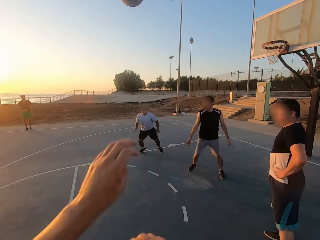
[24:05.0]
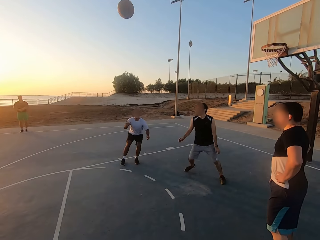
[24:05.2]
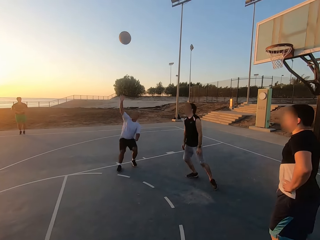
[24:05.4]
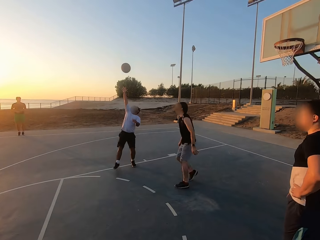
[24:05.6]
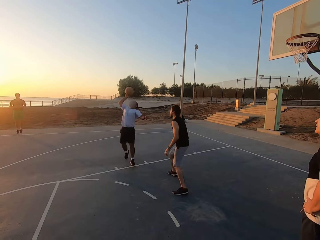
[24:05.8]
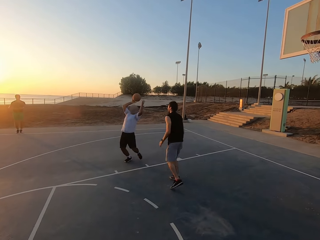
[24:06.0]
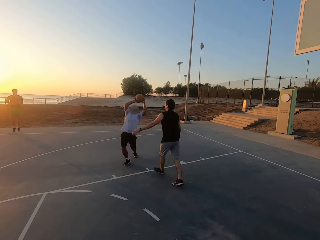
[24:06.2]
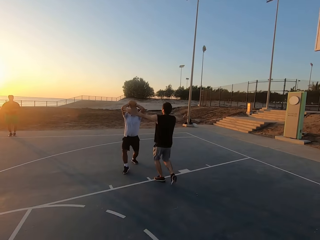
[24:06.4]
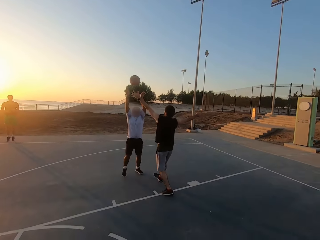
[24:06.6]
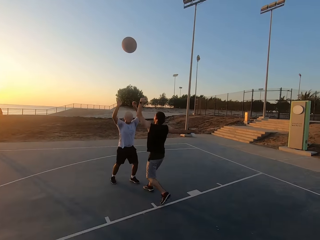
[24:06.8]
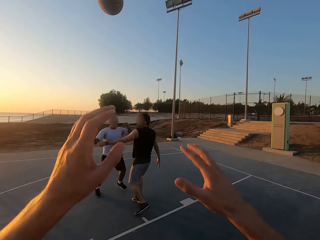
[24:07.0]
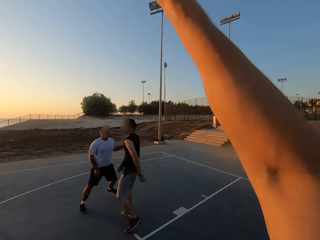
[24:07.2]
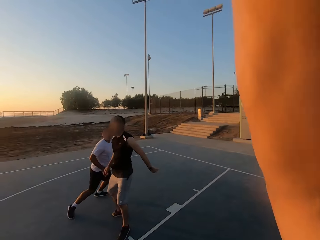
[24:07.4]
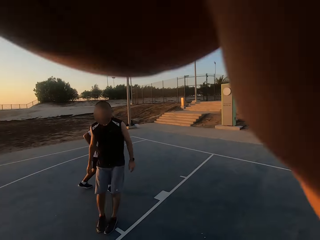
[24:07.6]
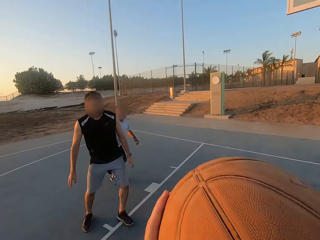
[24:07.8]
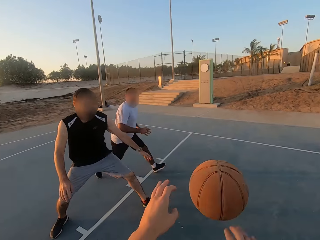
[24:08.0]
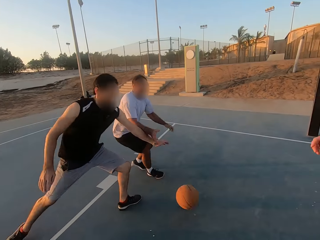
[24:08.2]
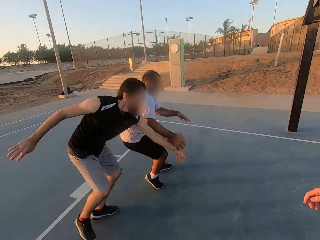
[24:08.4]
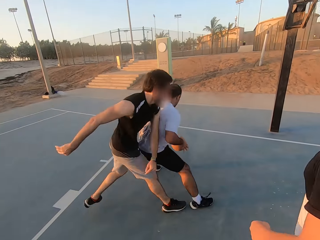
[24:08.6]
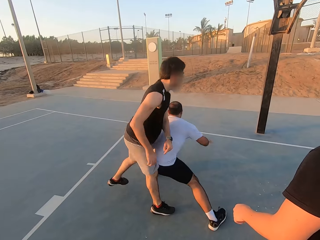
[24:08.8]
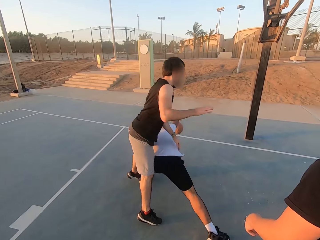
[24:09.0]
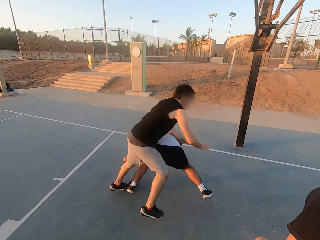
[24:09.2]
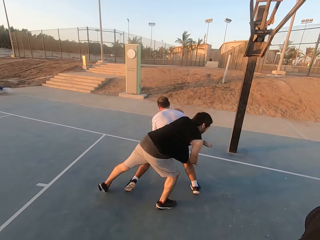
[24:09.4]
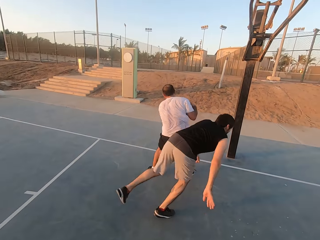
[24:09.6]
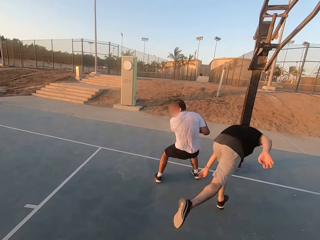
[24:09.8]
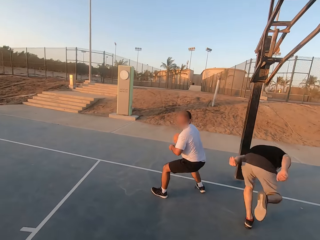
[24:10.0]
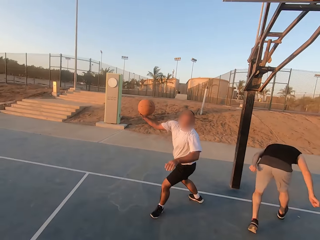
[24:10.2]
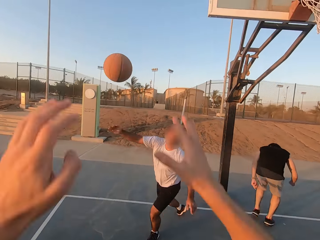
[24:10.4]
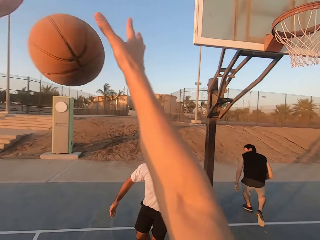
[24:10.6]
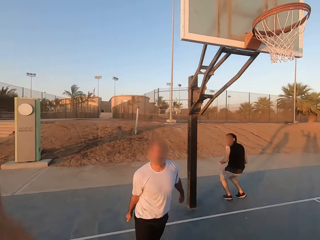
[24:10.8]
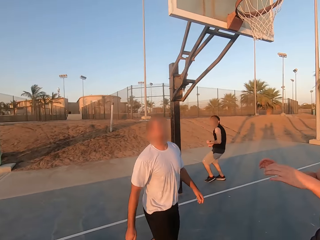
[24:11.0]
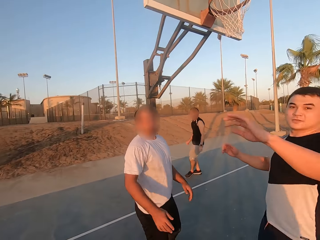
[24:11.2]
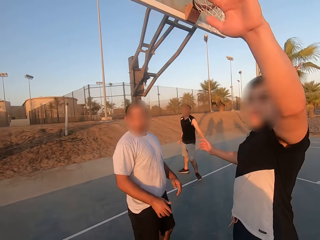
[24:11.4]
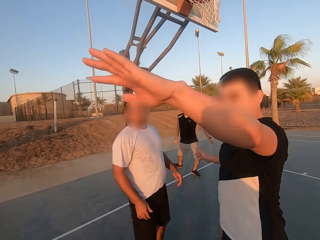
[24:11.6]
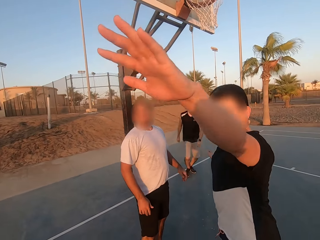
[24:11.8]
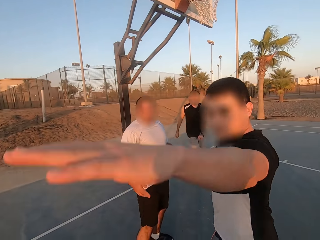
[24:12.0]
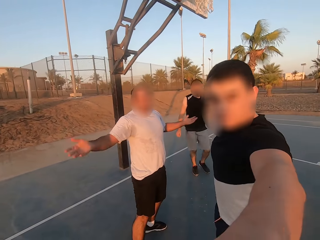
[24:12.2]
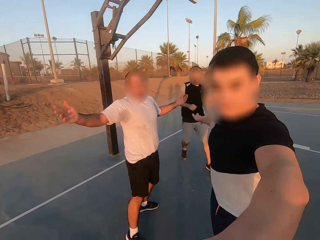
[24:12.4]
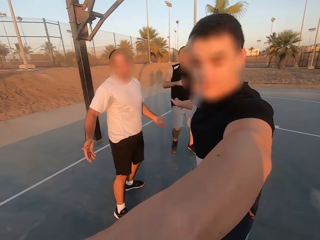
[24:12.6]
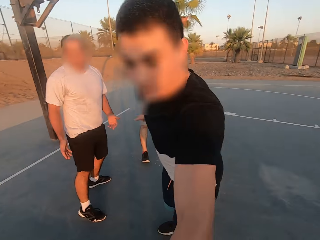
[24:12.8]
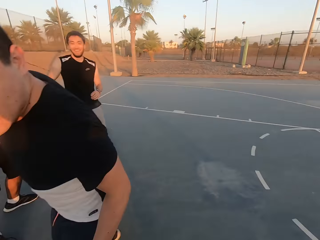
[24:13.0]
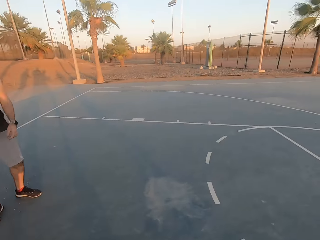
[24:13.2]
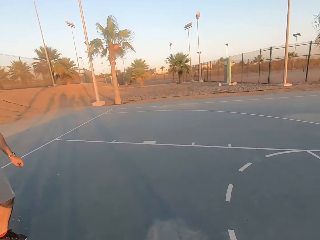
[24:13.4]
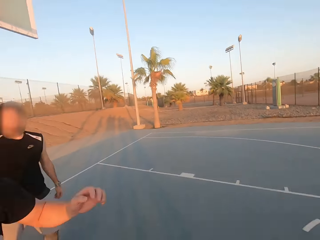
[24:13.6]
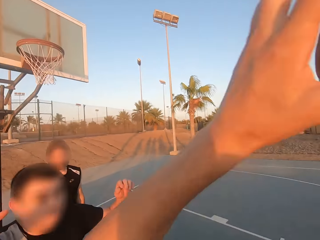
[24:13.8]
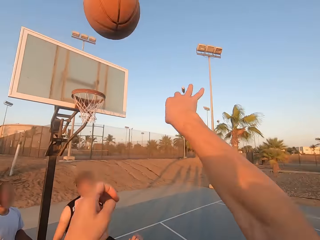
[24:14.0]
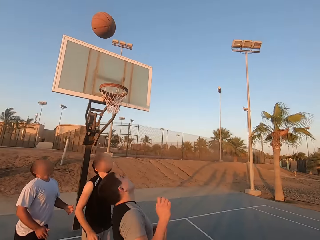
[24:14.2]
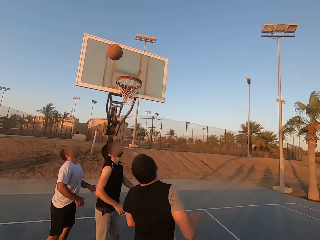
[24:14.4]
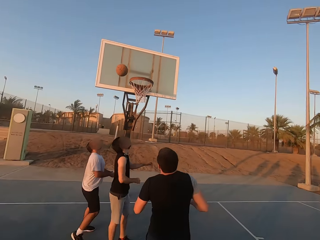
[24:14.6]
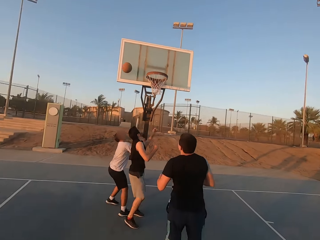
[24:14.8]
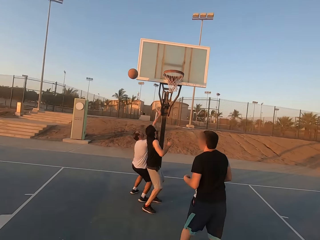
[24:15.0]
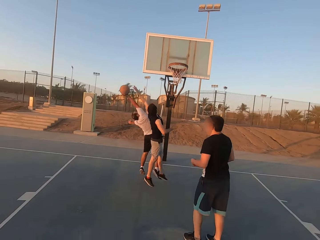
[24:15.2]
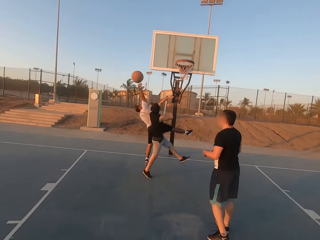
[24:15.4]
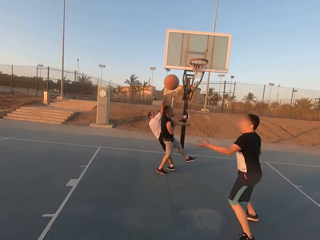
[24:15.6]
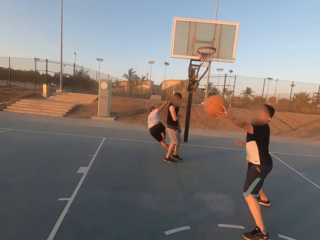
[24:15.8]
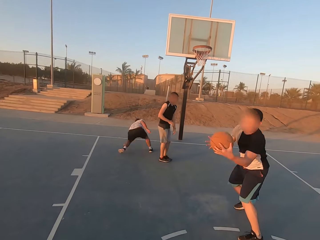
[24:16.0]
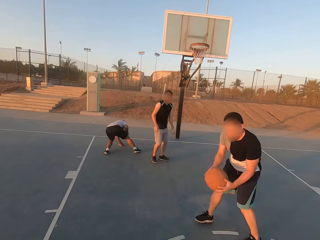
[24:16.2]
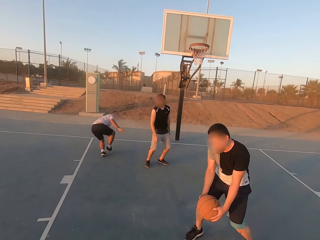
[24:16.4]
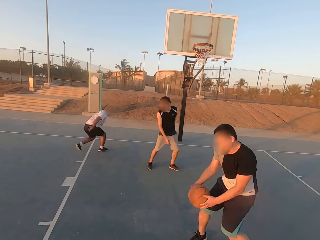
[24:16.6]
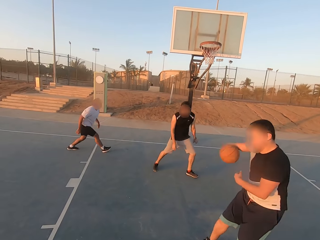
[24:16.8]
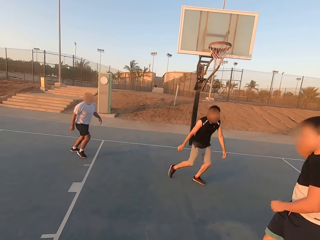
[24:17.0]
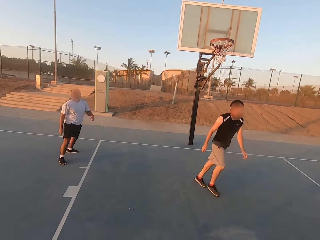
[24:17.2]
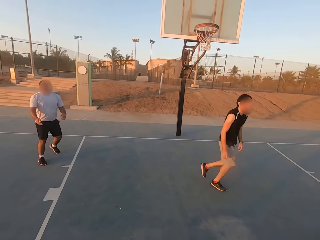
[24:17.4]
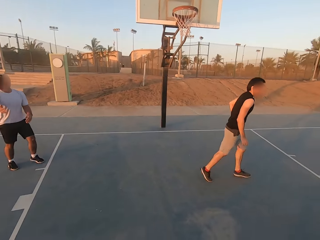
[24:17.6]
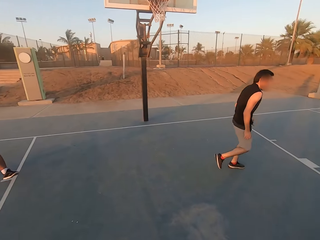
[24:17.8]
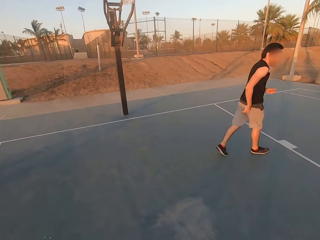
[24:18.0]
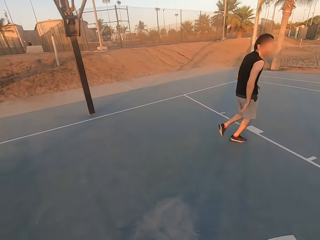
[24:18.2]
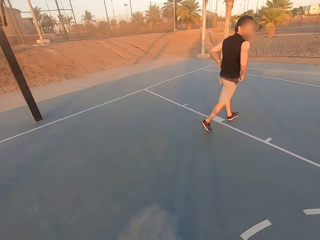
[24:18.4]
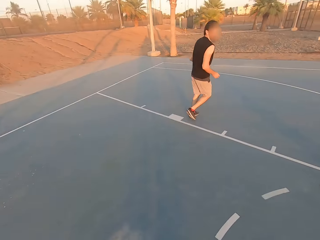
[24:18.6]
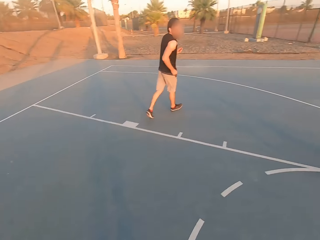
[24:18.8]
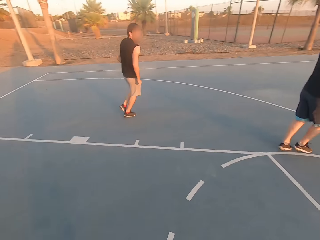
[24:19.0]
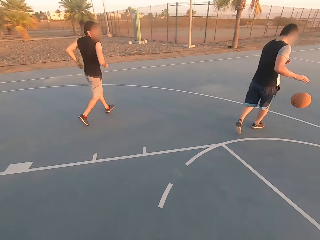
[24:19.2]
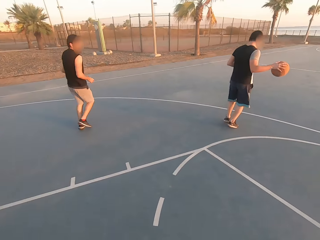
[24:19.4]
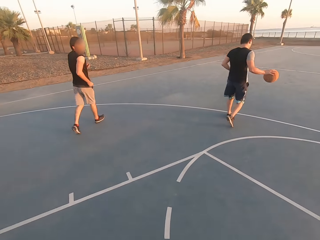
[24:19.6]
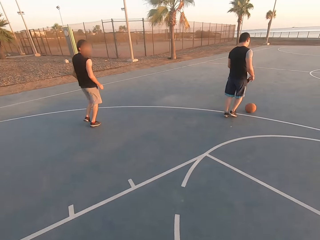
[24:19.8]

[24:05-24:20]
The camera wearer throws the ball to a man. The man picks up the ball. A second man shields. The first man throws the ball to the camera wearer. The camera wearer picks up the ball. They throw the ball to the first man. The first man picks up the ball. The first man throws the ball to the camera wearer. The camera wearer holds the ball and picks up the ball. A third man shields. The first man moves his hands. The camera wearer throws the ball in the hoop. The first man taps the ball. The first man throws the ball to the third man. The third man dribbles the ball. The third man picks up the ball. The second man runs. The third man dribbles the ball.

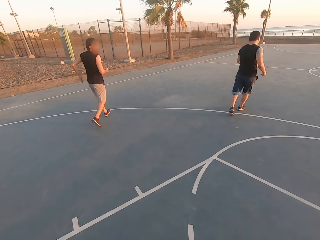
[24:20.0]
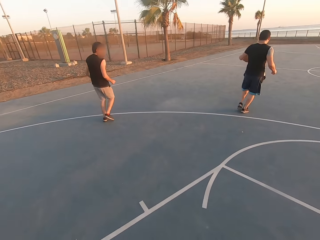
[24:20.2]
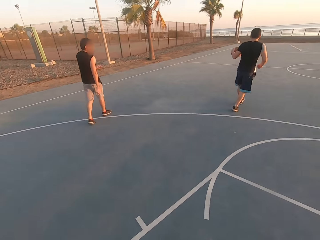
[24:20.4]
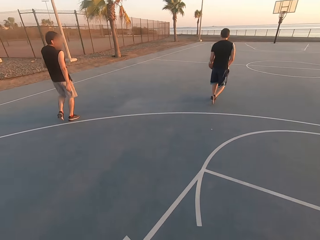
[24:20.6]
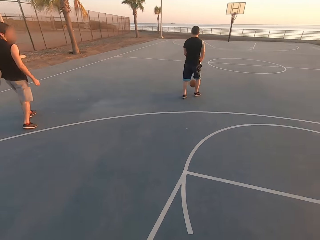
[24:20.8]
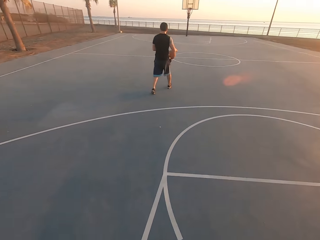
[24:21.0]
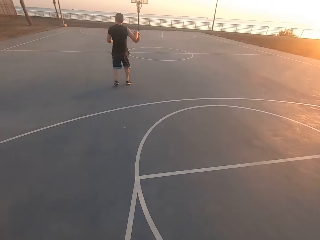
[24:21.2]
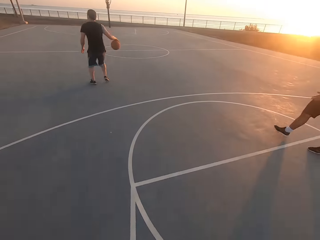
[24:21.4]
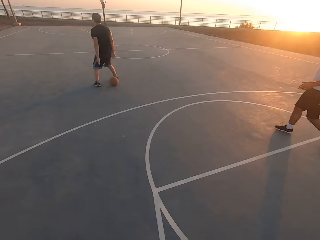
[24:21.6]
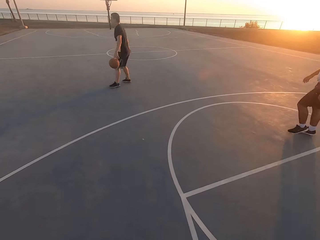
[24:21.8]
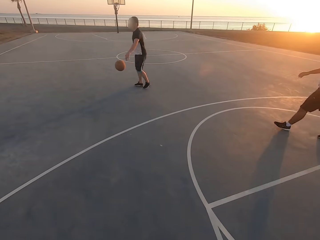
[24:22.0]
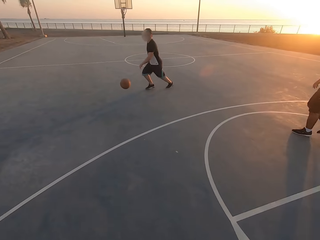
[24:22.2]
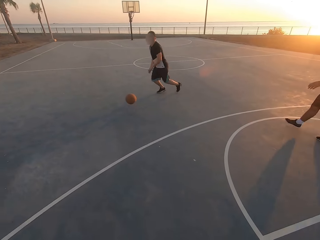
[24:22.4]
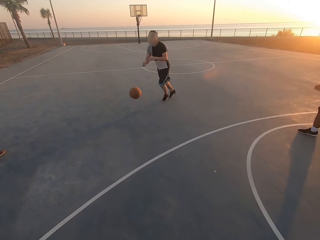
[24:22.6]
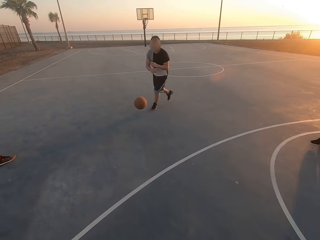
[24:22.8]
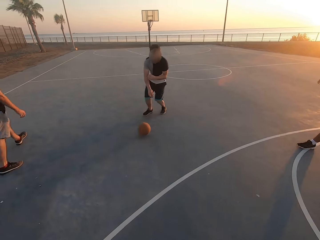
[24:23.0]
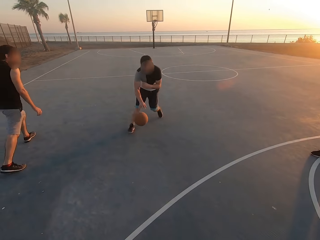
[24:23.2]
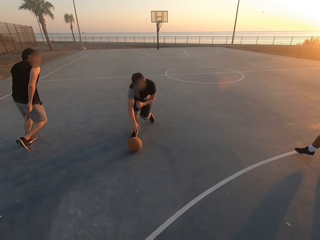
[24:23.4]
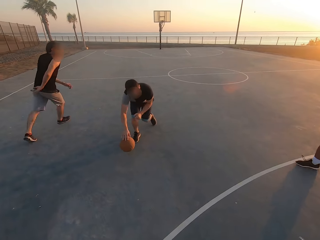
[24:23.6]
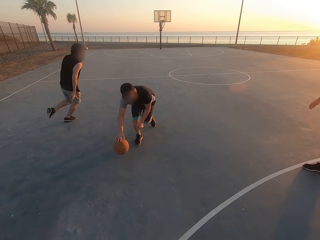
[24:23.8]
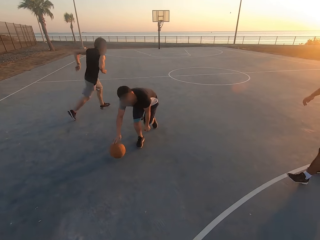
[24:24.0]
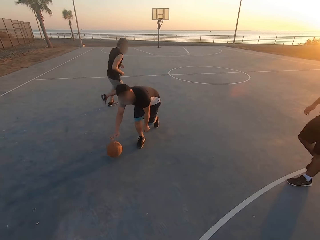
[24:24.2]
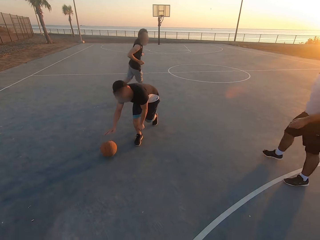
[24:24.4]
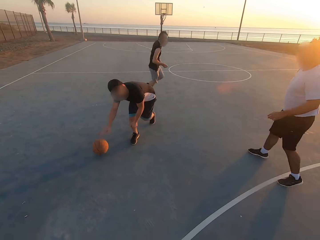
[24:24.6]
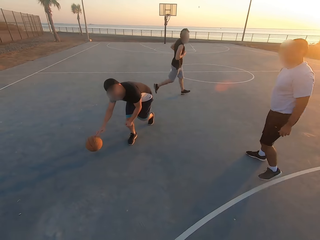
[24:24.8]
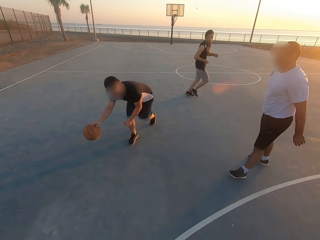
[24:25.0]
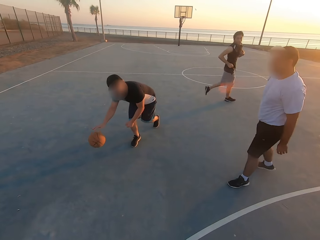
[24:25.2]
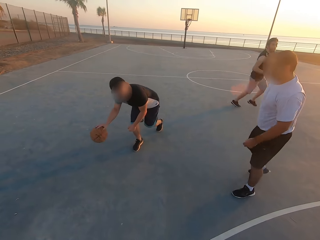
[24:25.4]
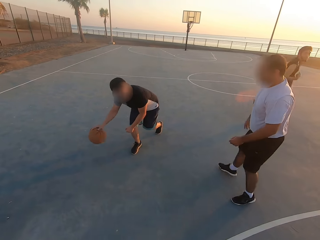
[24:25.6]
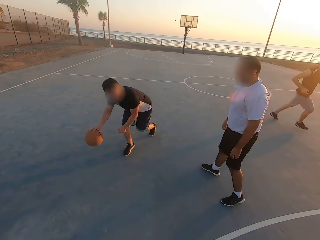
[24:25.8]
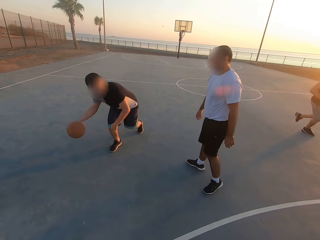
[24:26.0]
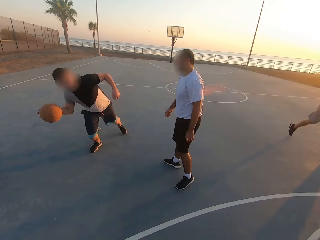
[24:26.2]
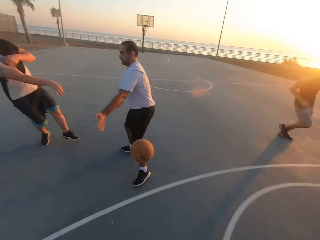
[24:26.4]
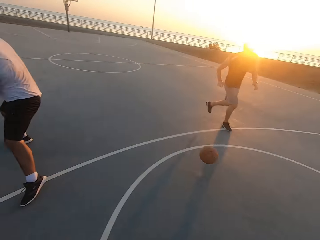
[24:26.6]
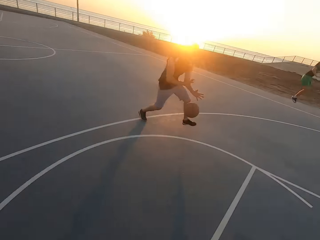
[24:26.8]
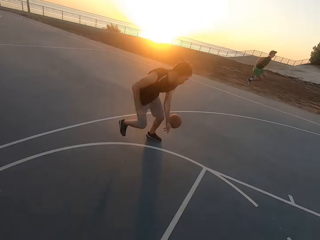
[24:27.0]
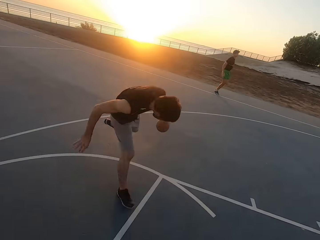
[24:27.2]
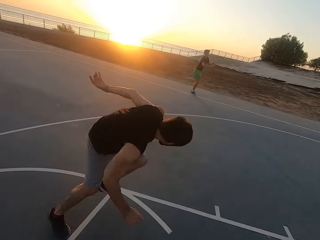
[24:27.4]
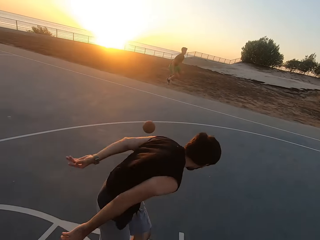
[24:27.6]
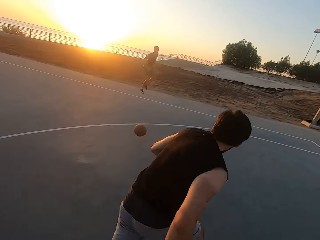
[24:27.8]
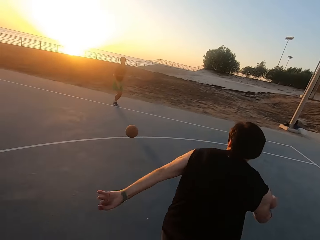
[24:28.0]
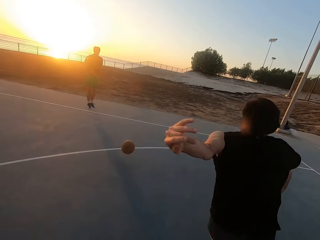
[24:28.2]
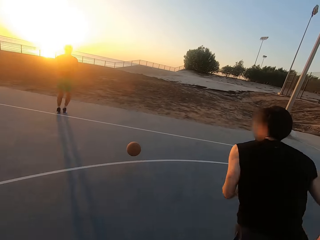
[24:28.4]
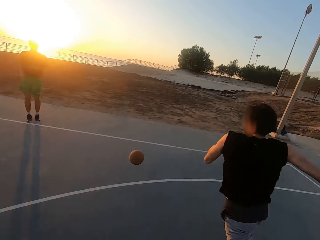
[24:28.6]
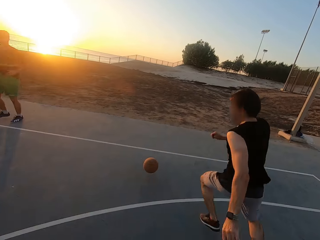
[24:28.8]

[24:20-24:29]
A man throws the ball to another man. The other man touches the ball. The other man runs for the ball.
